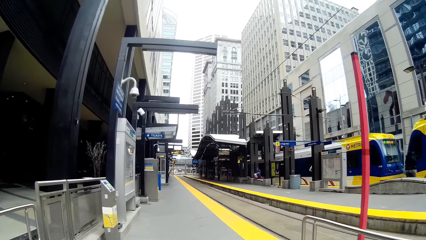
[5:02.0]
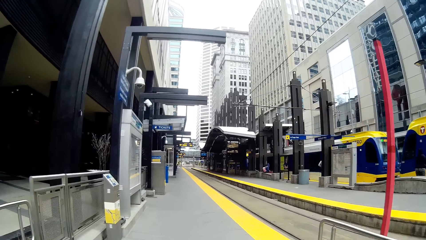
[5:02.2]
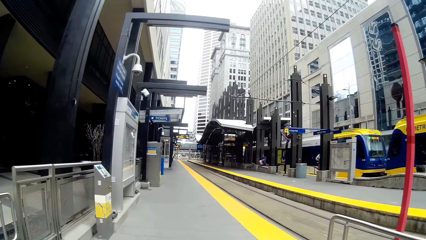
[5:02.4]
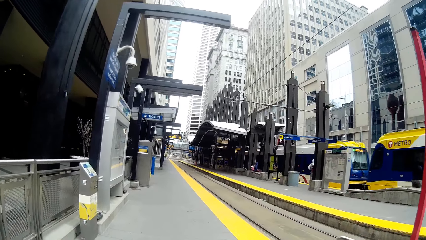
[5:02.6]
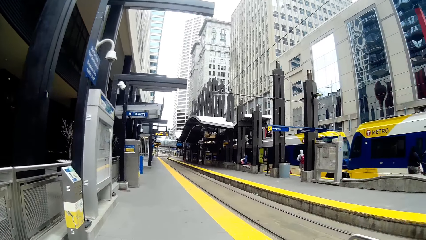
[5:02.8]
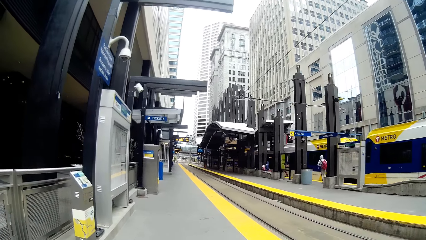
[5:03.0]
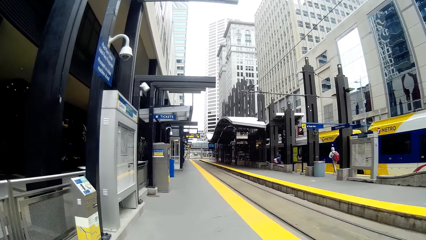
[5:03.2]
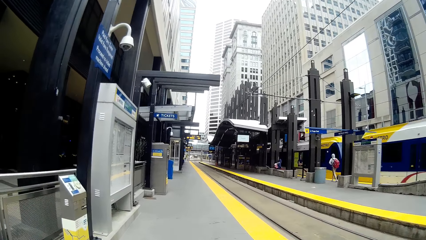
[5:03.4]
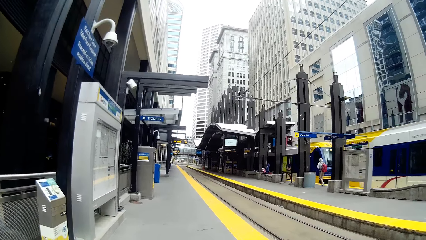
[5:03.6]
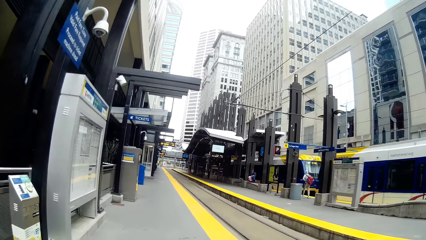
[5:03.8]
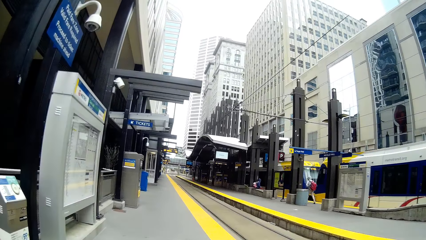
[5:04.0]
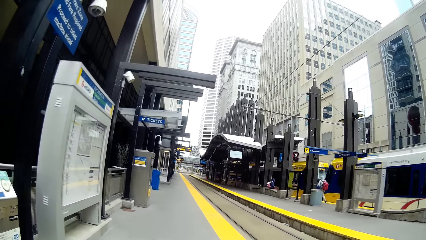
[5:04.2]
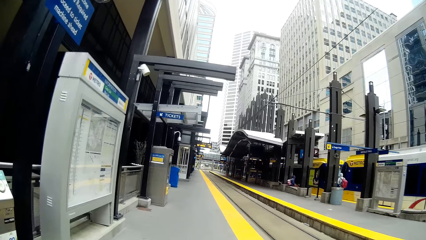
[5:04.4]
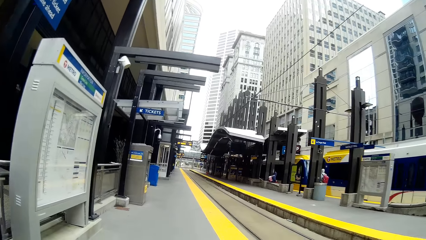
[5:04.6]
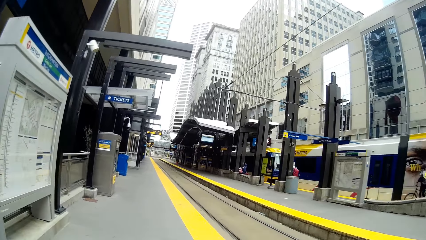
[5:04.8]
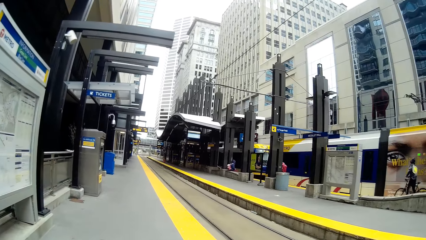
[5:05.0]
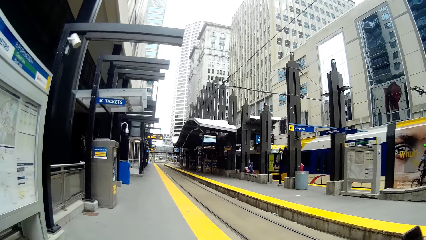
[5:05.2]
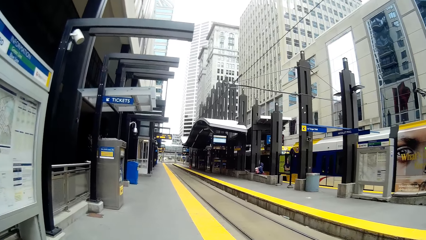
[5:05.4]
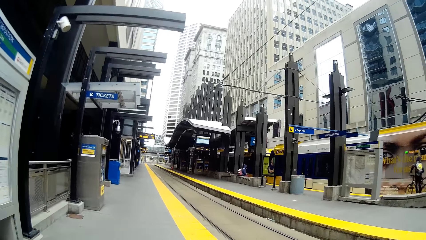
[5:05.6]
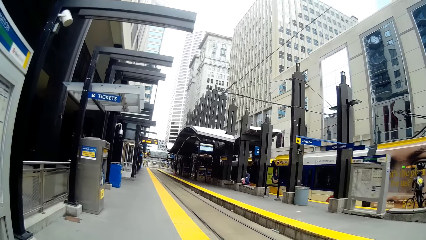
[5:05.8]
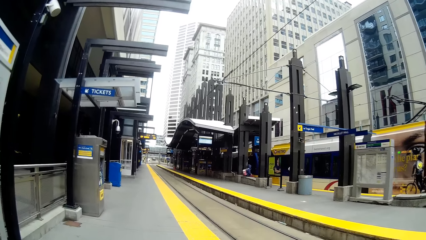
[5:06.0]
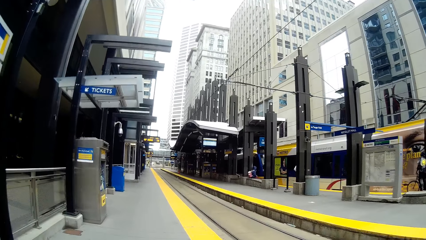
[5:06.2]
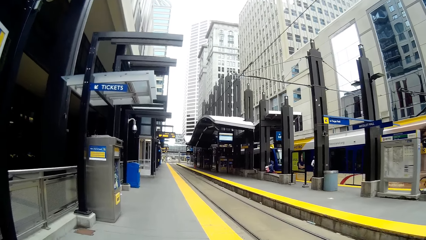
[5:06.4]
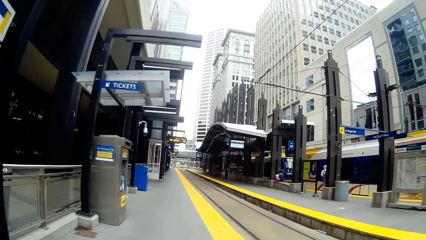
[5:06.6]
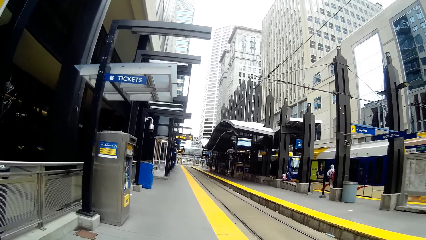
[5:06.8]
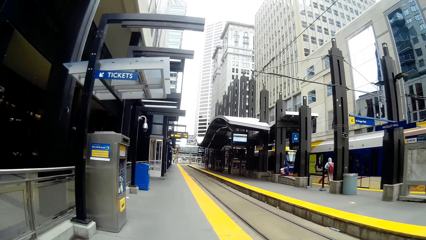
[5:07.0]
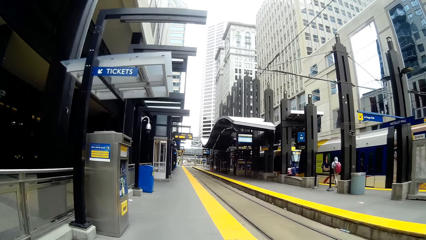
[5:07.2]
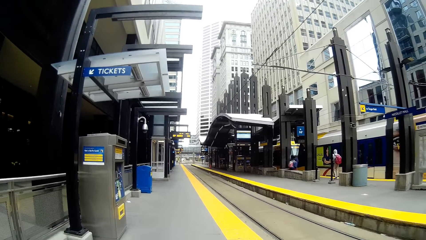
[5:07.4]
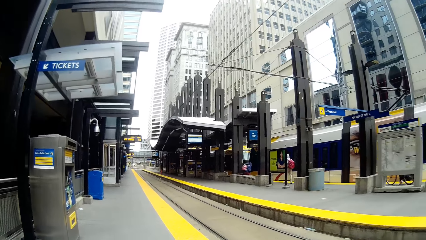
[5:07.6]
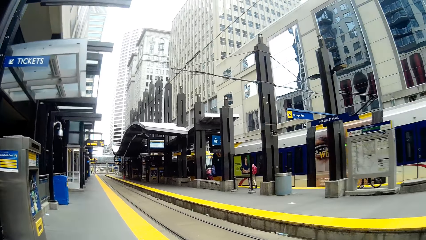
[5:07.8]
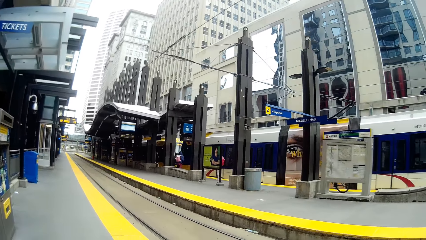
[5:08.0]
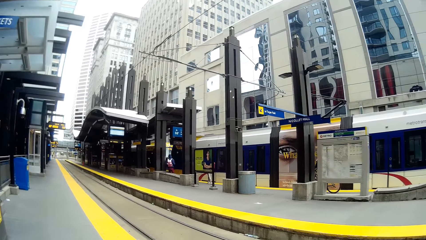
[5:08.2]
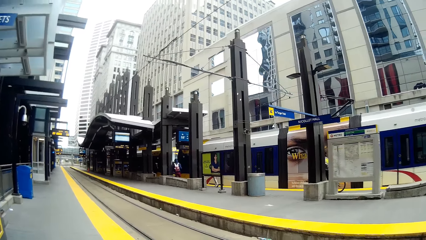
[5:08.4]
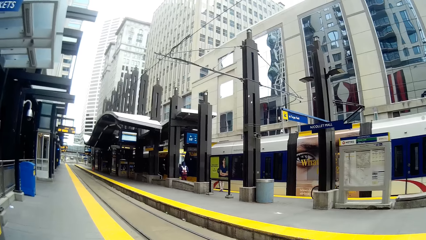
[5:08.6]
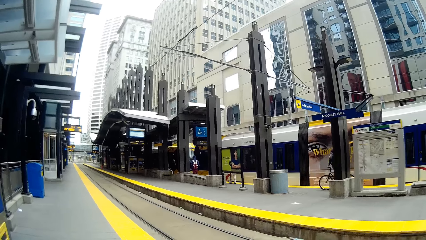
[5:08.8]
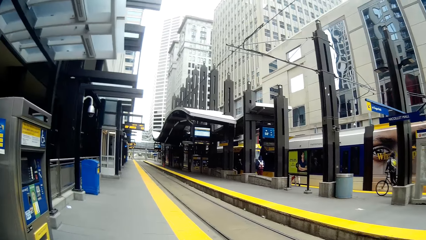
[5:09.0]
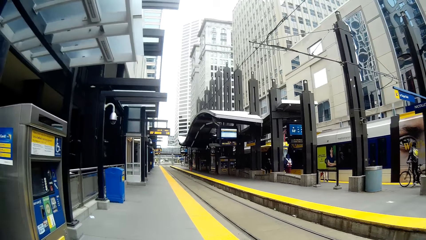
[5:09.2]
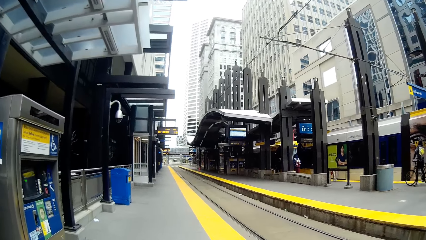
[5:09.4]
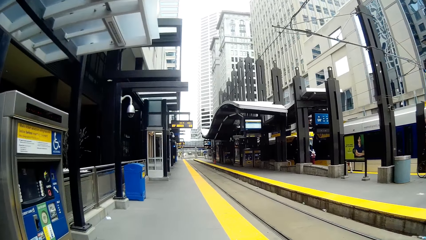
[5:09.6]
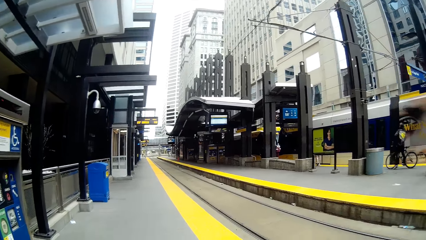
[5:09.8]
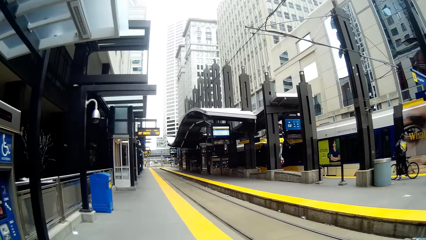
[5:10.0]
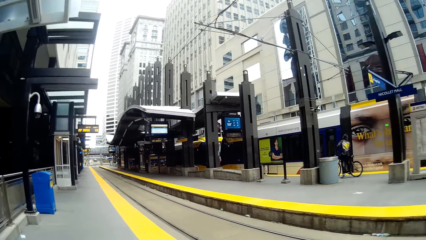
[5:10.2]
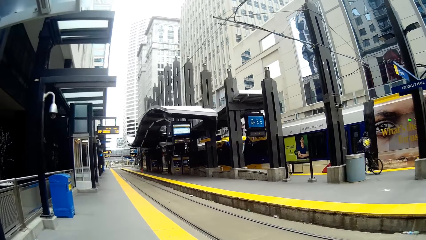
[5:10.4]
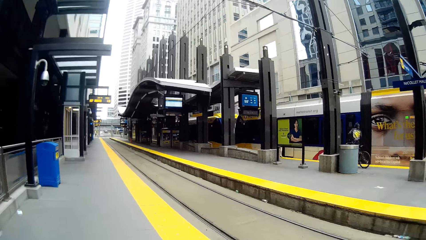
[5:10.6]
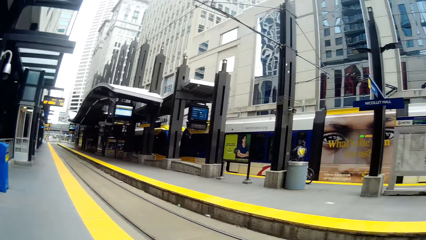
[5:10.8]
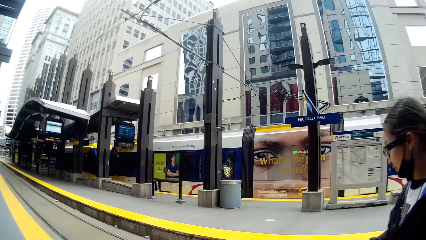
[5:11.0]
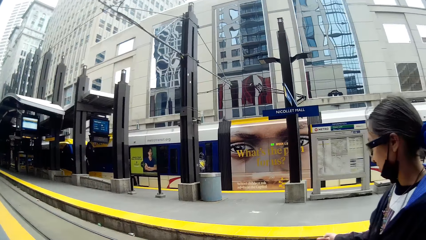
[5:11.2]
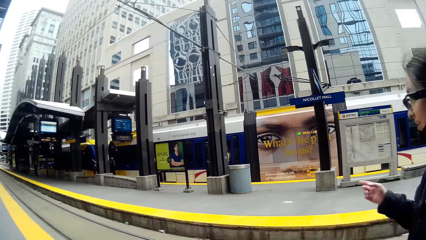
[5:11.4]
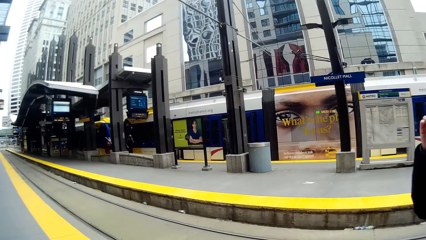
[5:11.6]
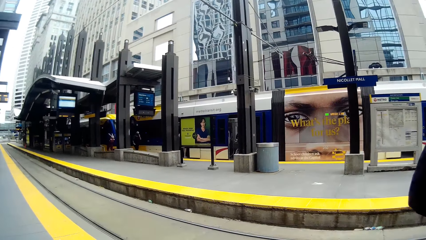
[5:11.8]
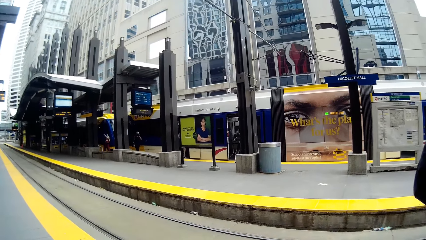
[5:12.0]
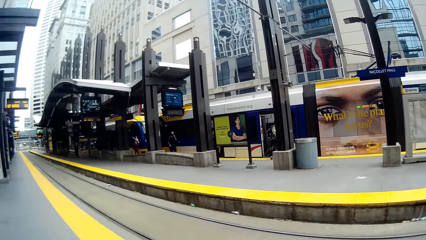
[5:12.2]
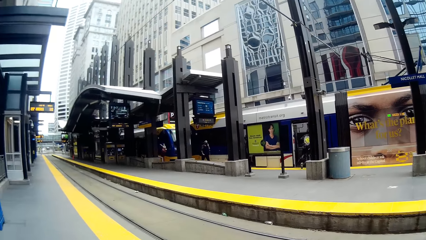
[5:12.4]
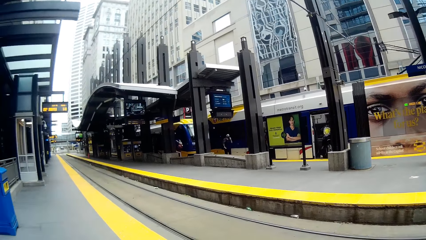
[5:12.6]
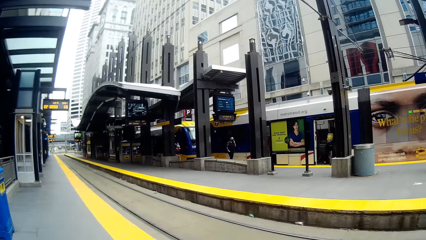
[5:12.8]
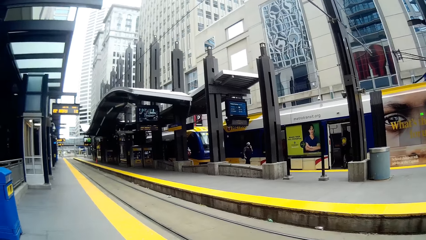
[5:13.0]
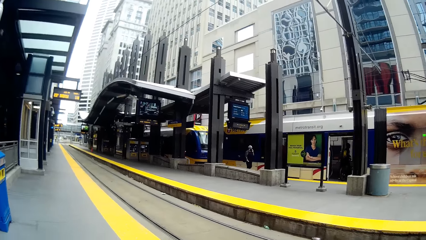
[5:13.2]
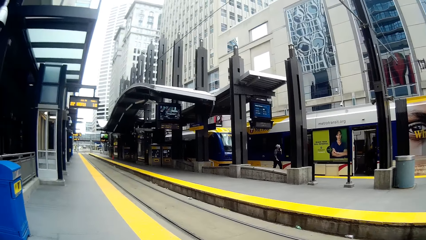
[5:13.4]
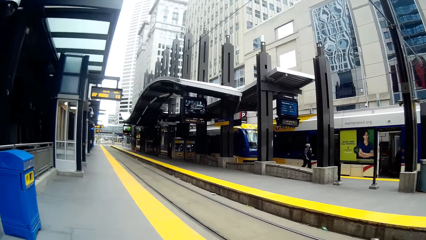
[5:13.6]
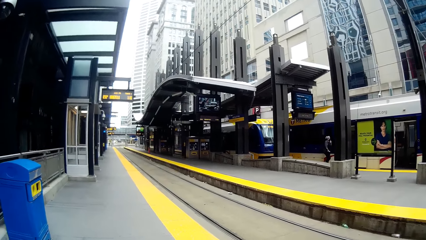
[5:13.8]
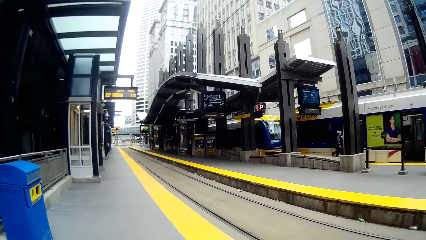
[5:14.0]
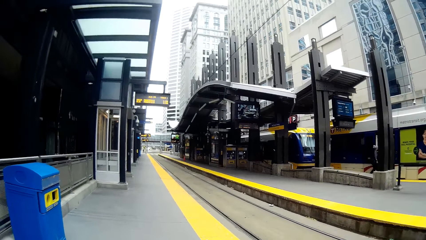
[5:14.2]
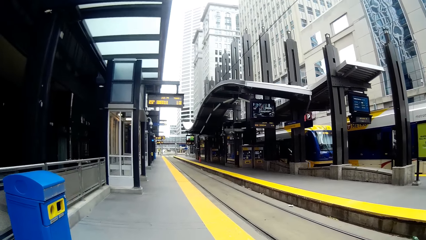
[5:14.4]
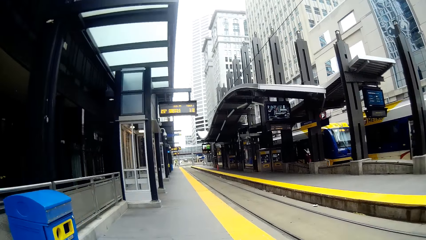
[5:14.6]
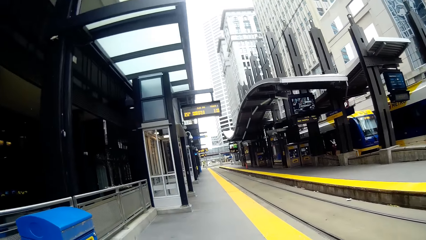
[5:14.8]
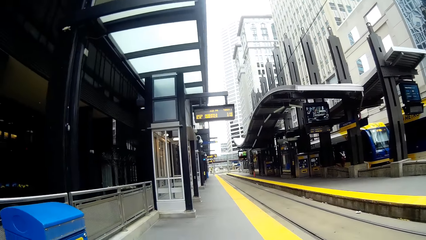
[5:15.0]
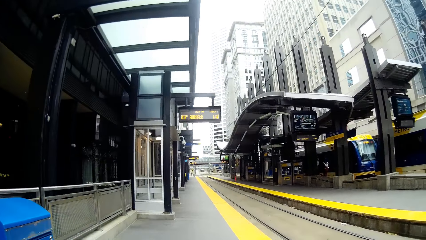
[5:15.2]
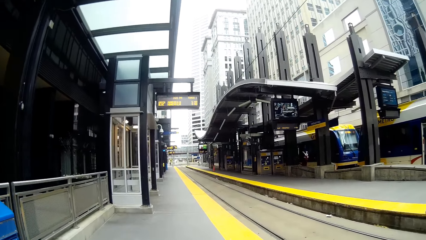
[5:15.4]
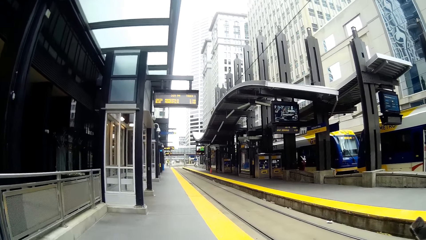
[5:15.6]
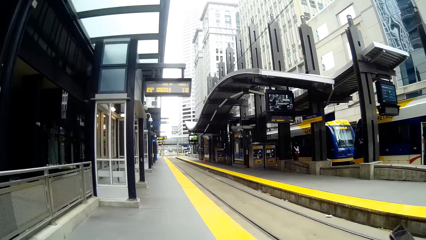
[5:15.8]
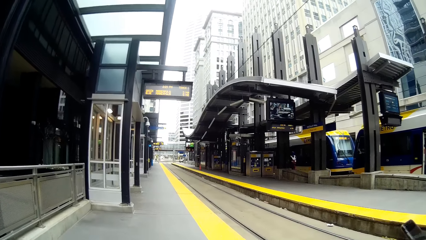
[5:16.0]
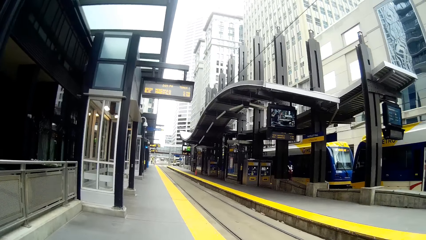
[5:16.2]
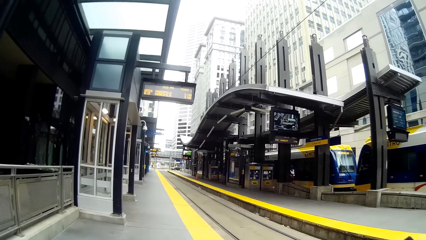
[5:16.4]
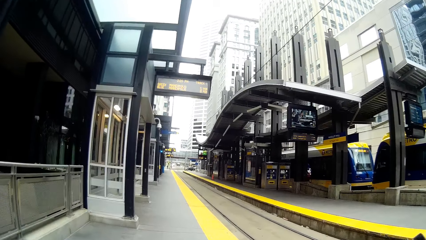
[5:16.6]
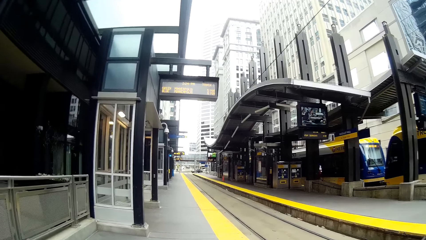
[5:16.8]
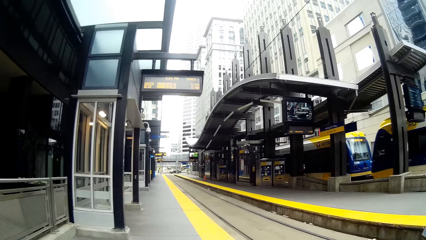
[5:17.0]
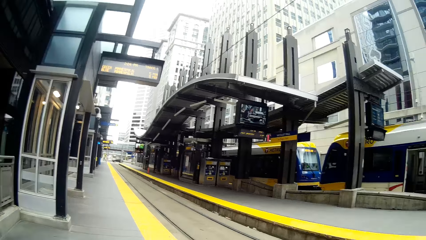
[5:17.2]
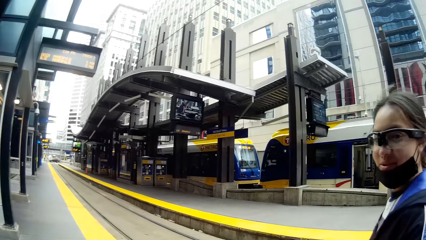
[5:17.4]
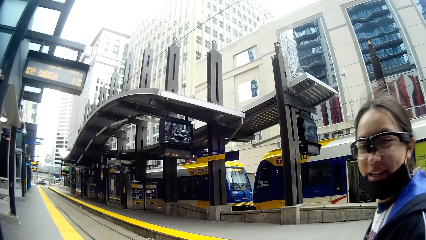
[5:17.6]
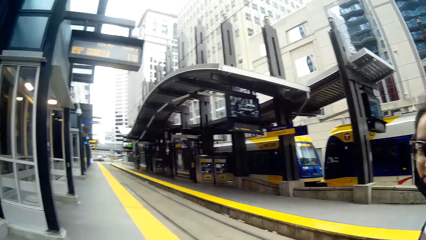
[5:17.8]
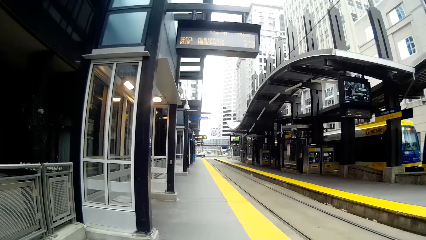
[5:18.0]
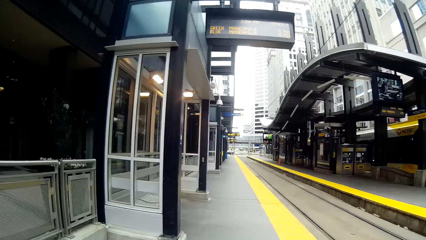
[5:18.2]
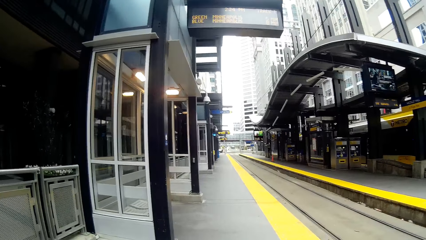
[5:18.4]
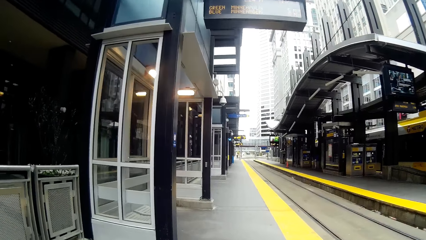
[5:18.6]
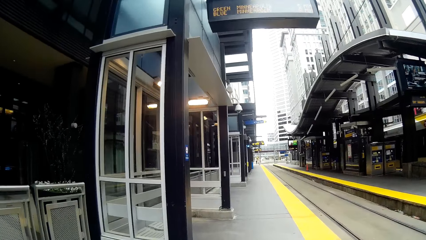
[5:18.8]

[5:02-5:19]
The woman touches her face with her right hand.
